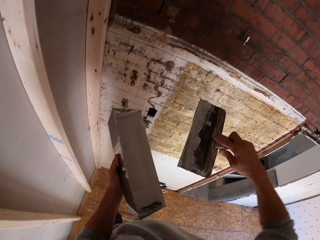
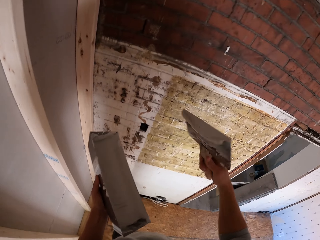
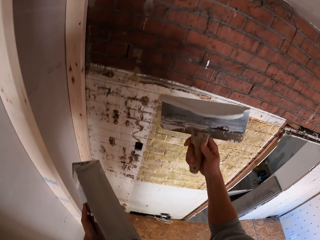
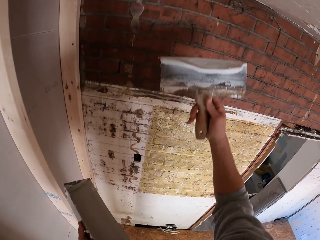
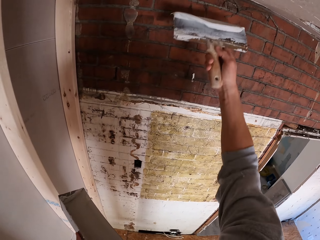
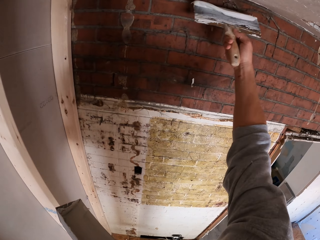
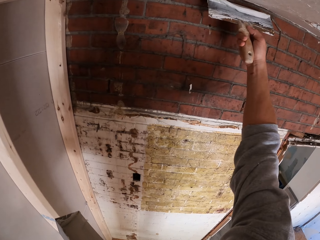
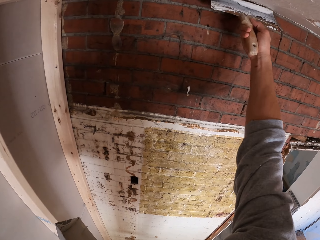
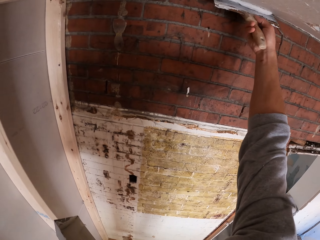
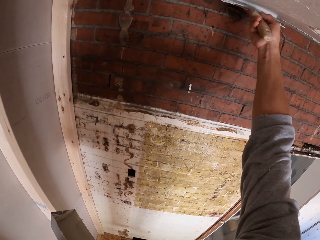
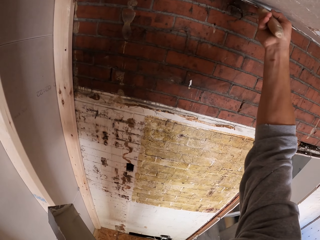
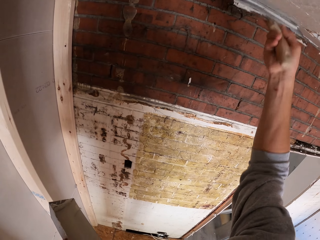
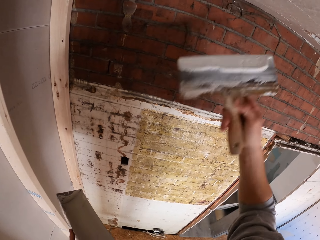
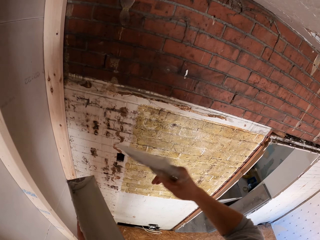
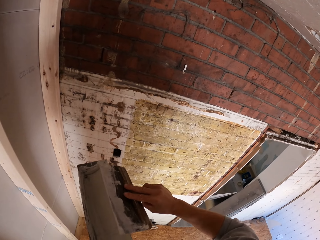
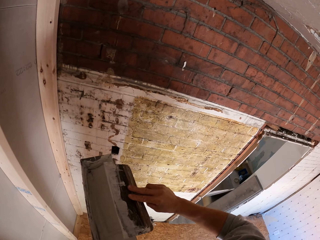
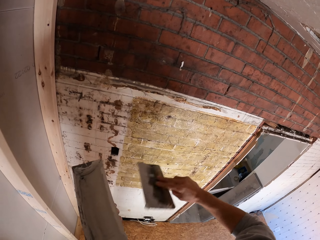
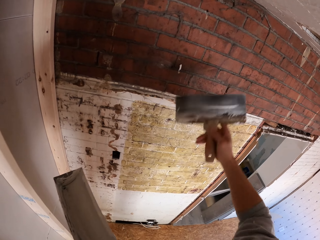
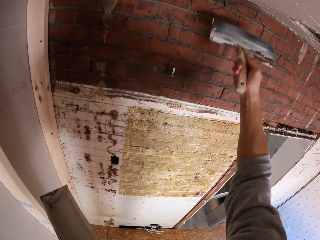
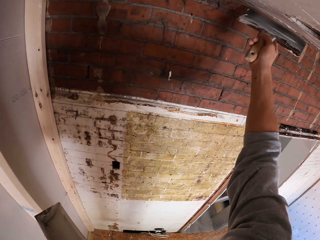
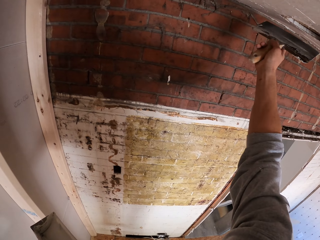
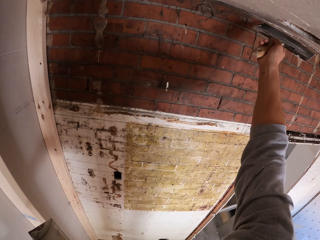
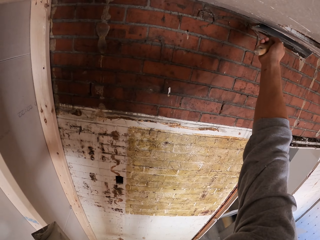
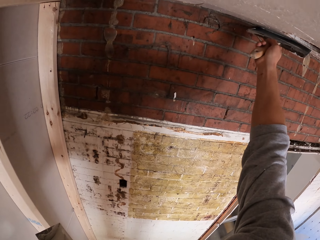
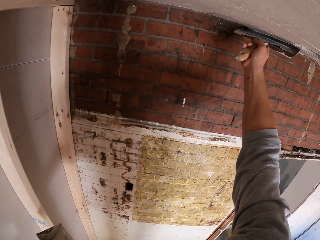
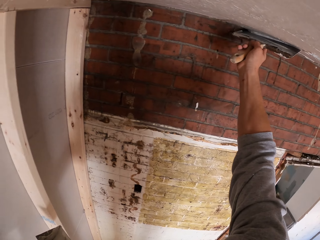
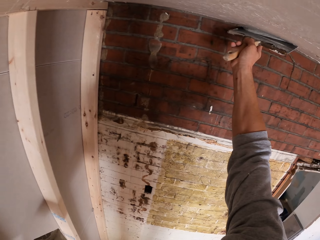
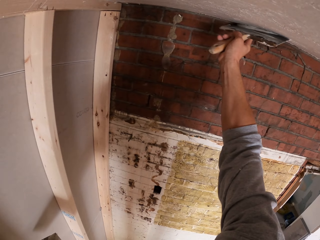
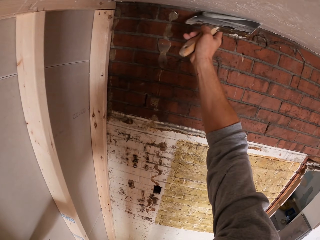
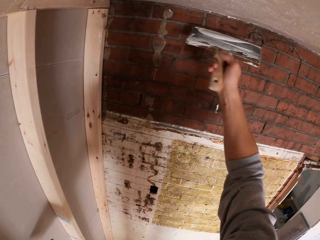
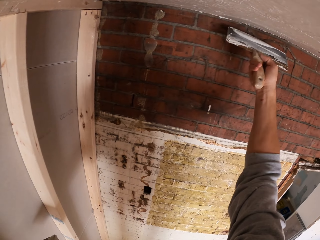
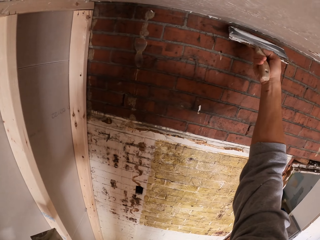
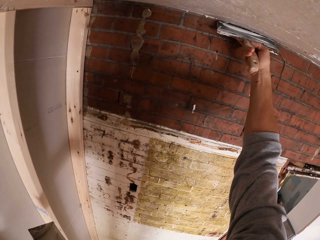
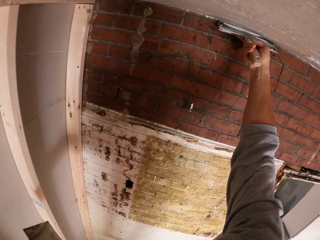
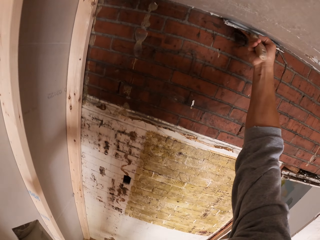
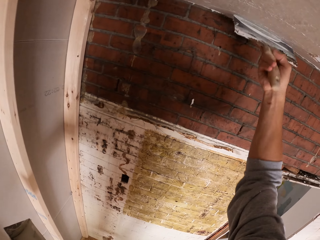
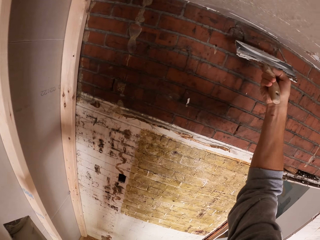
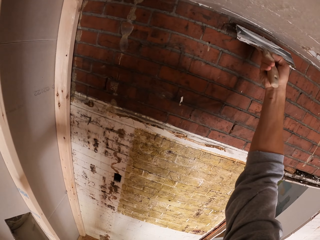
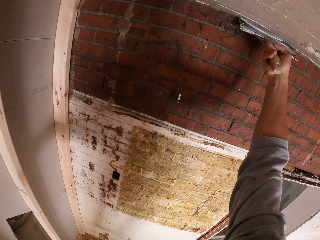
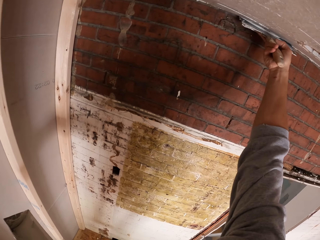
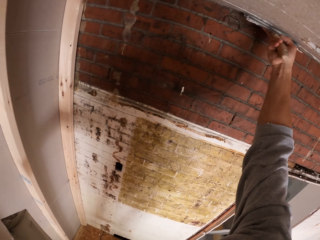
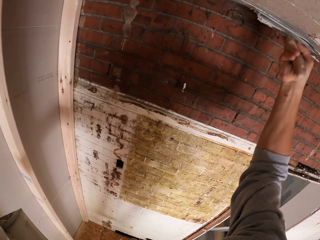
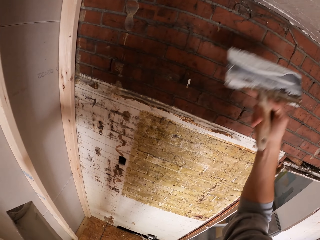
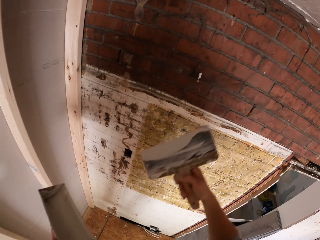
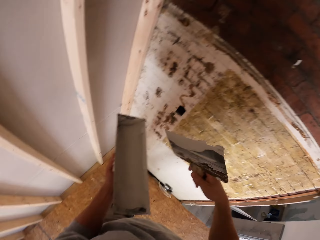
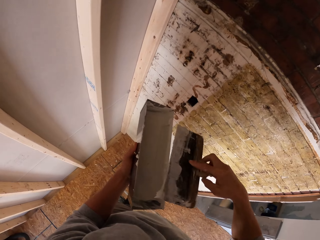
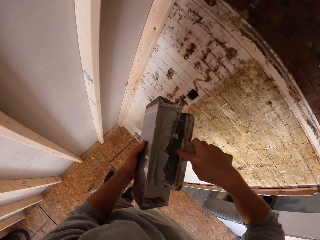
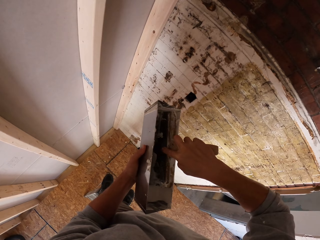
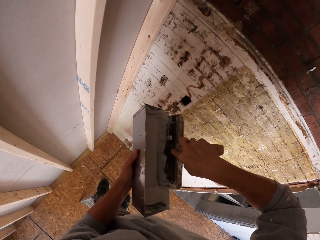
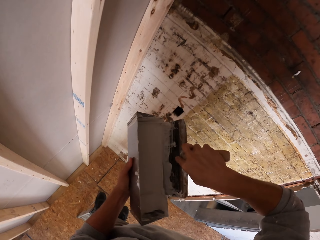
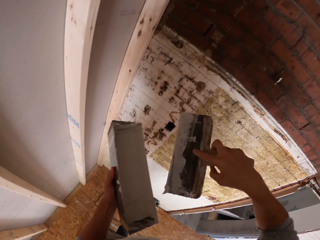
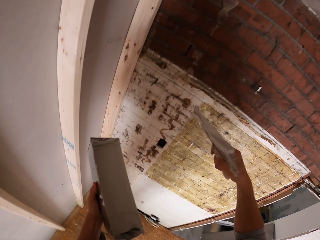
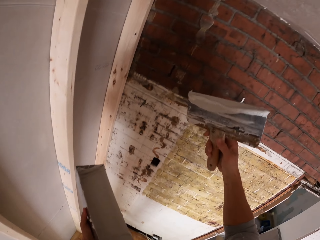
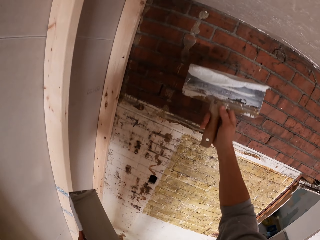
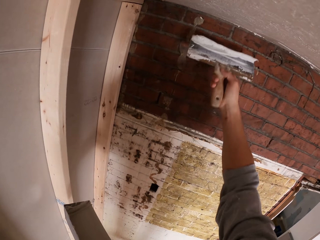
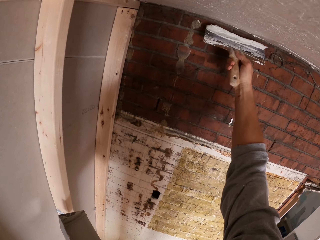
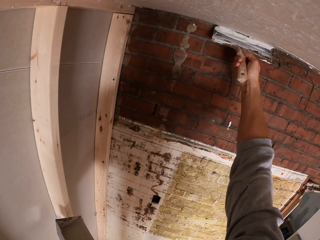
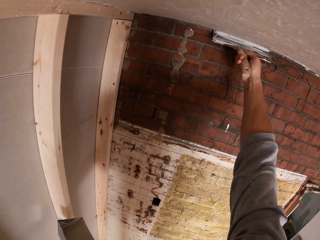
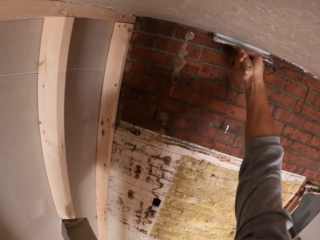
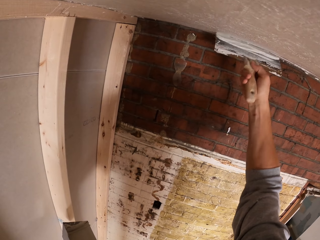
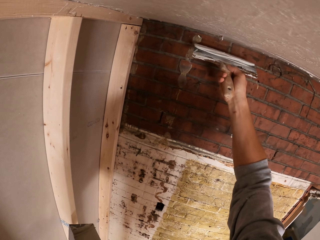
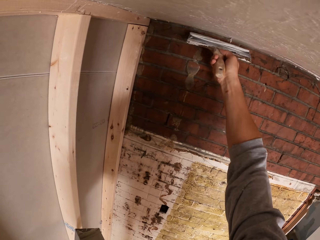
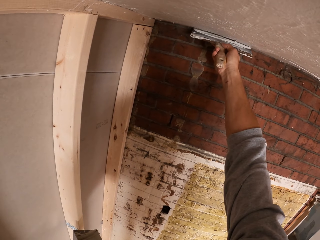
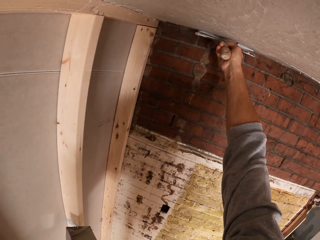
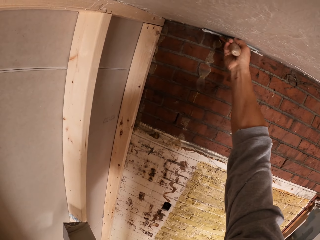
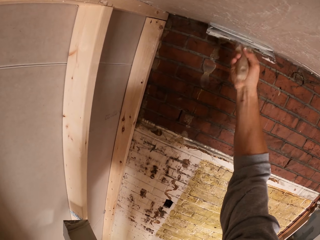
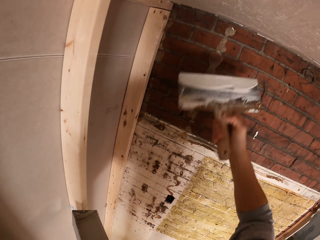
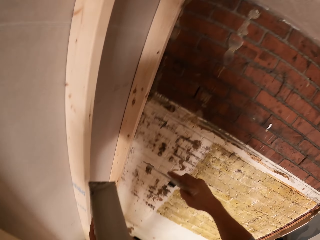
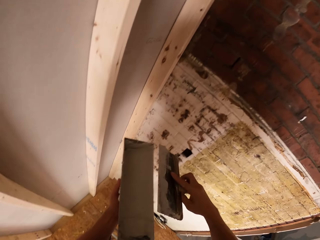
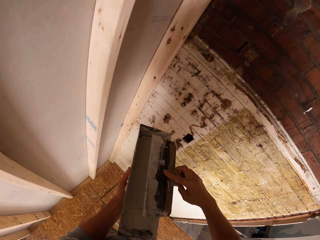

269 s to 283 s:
The camera wearer scoops filler from something. They apply the filler on the ceiling. They rub the trowel on something. They apply the filler on the ceiling. They scoop the filler from something. They apply the filler on the ceiling.

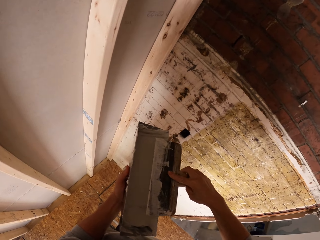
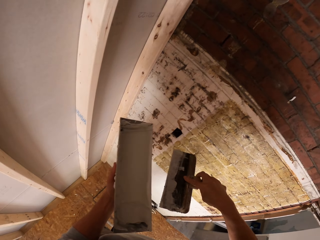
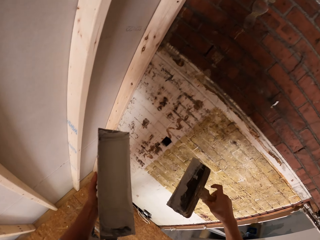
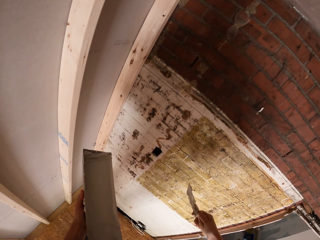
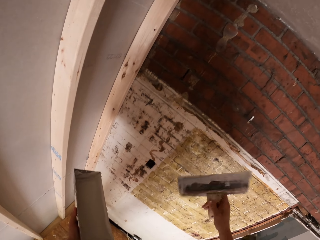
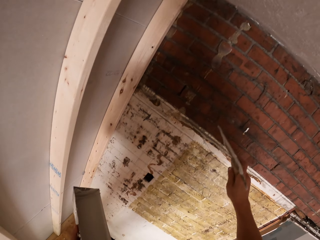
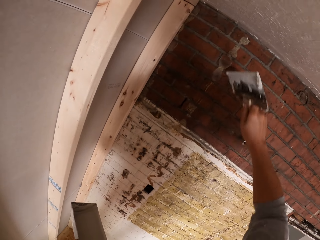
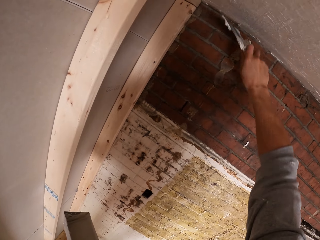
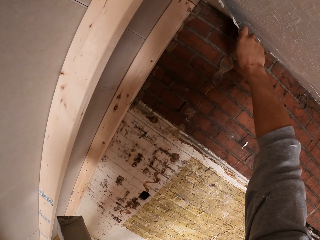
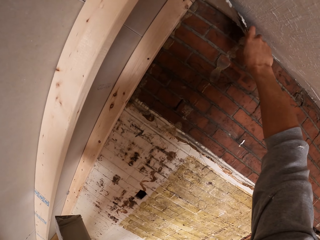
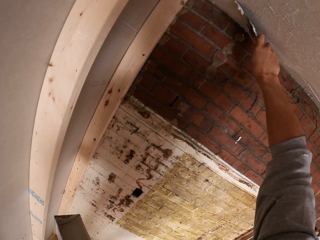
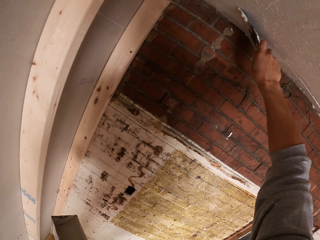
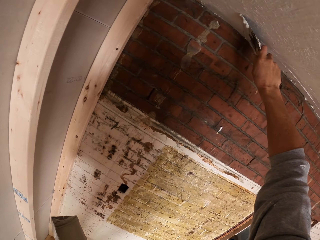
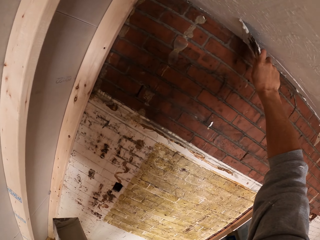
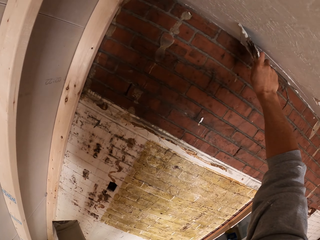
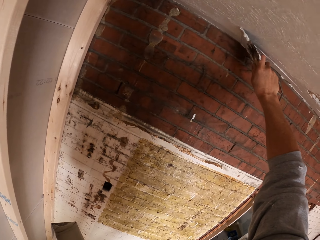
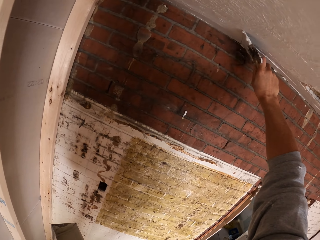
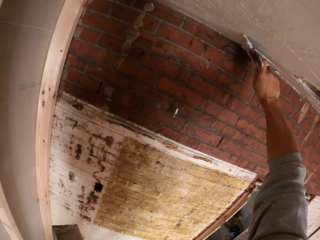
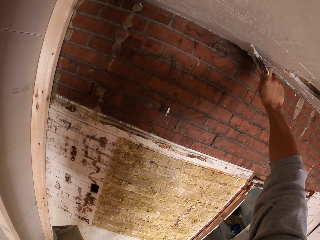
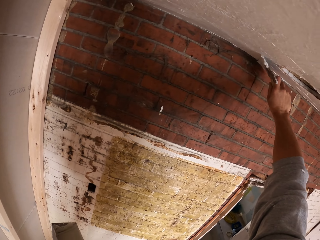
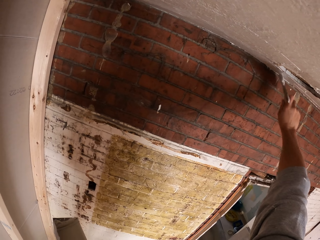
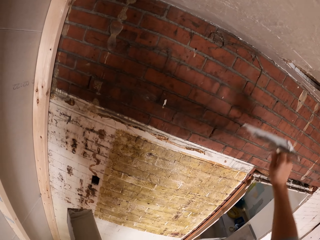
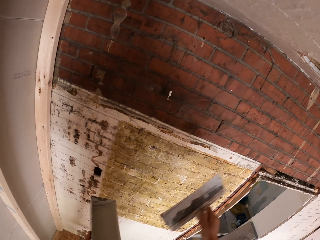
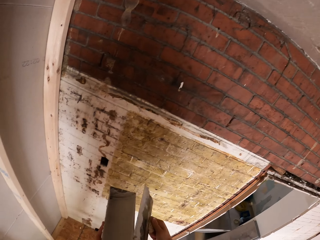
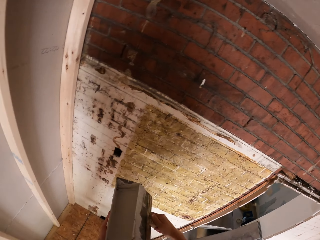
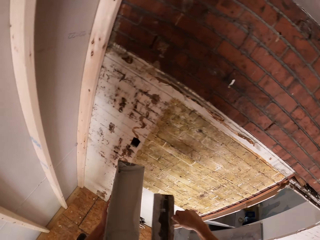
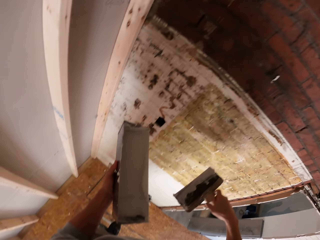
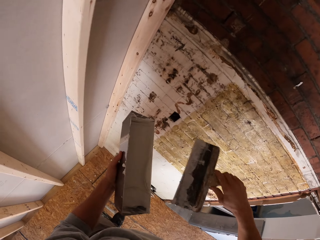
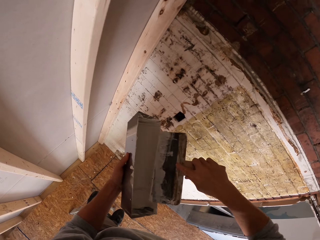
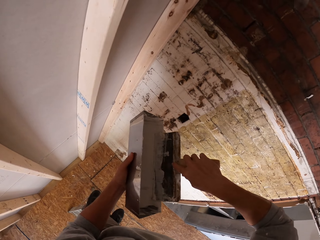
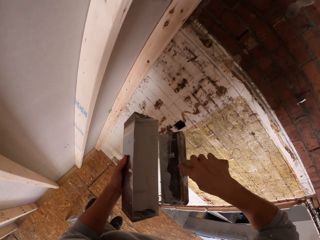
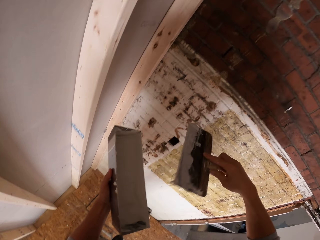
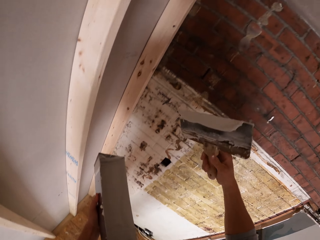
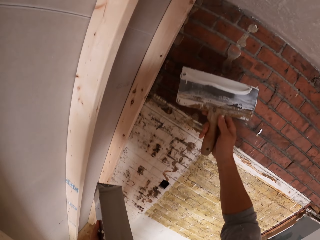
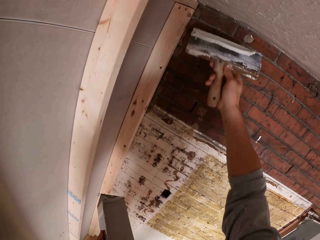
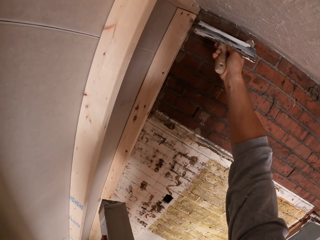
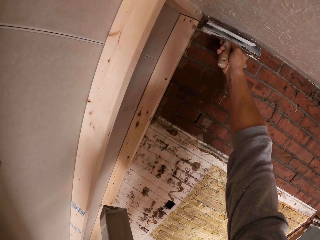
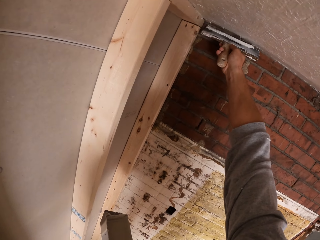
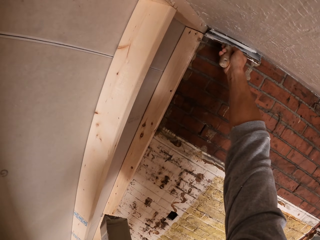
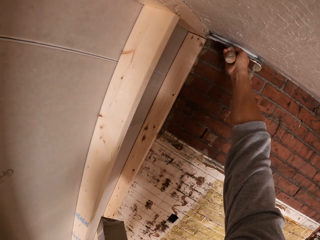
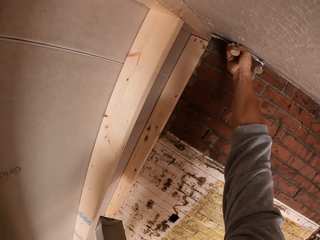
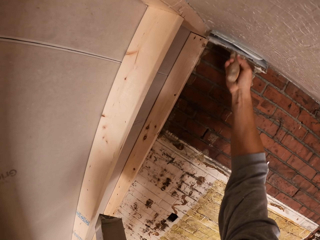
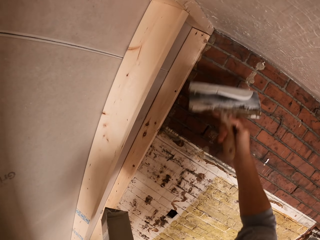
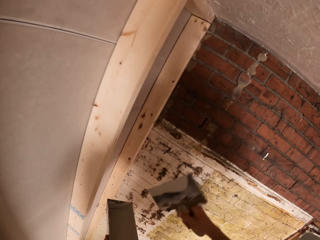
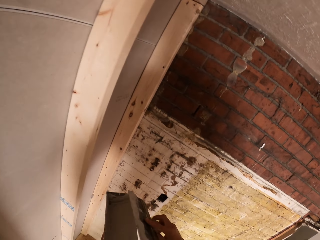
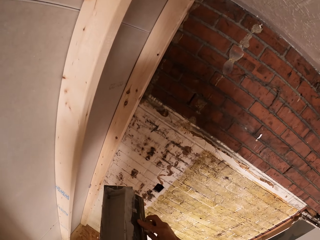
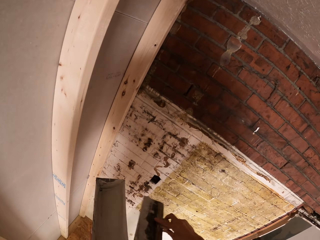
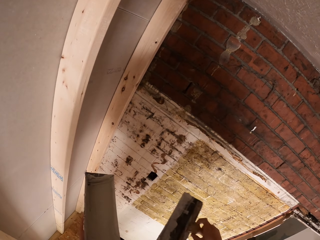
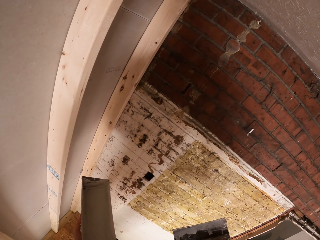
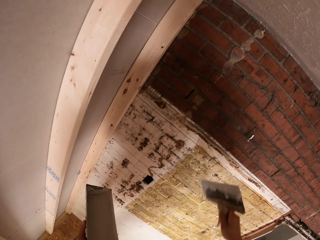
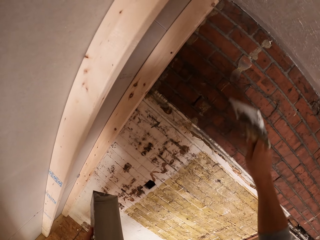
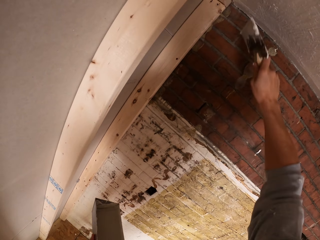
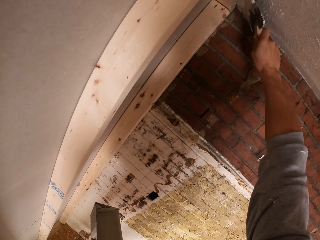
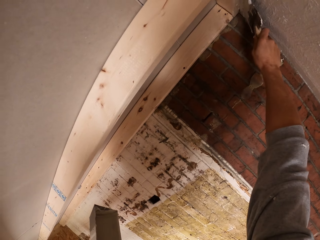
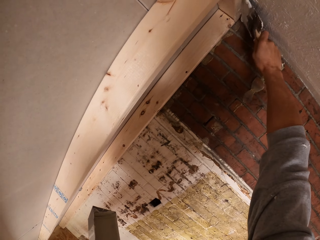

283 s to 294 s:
The camera wearer rubs the trowel on something. They apply filler on the ceiling. They level the paint with a scraper. They level the paint with the scraper again. They spread putty on the ceiling with a putty knife, remove the putty on the putty knife, apply the putty on the ceiling with the putty knife and remove the putty on the putty knife.
